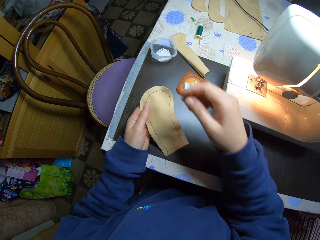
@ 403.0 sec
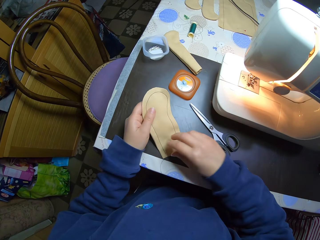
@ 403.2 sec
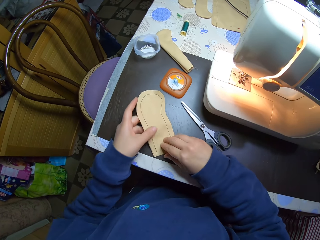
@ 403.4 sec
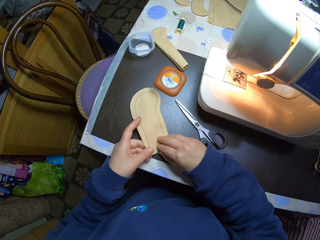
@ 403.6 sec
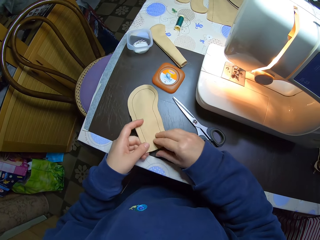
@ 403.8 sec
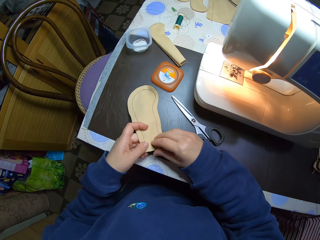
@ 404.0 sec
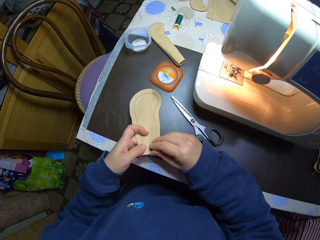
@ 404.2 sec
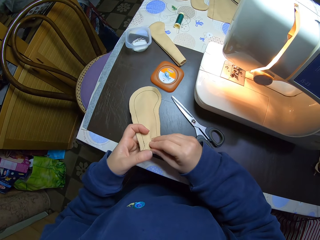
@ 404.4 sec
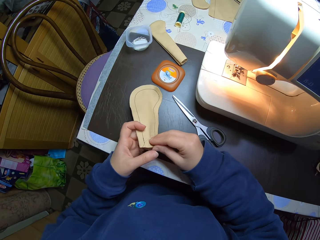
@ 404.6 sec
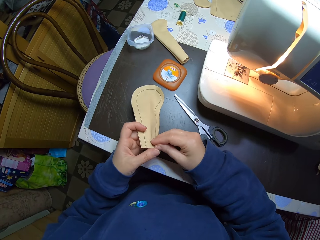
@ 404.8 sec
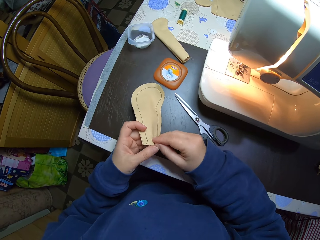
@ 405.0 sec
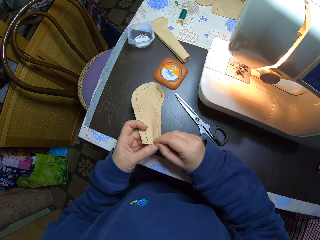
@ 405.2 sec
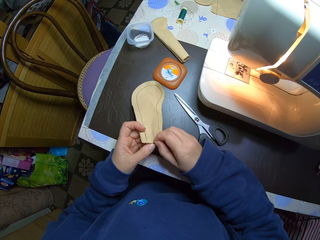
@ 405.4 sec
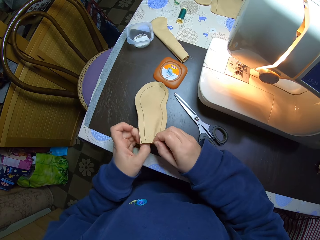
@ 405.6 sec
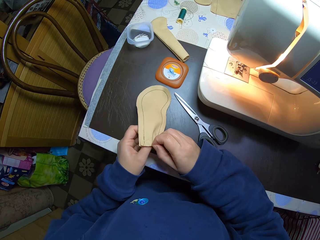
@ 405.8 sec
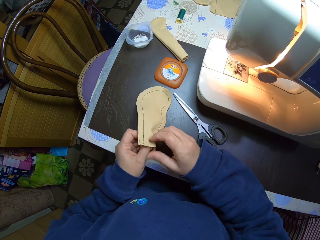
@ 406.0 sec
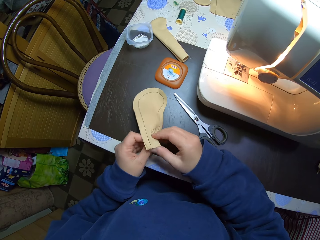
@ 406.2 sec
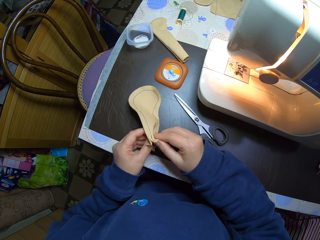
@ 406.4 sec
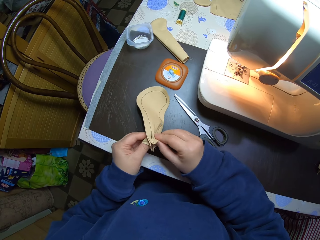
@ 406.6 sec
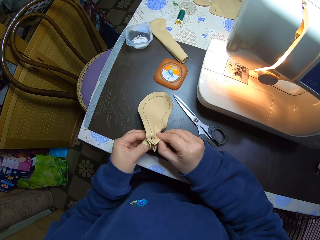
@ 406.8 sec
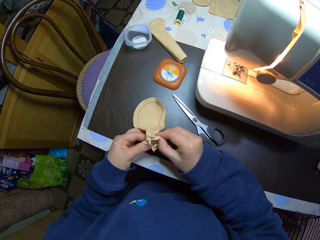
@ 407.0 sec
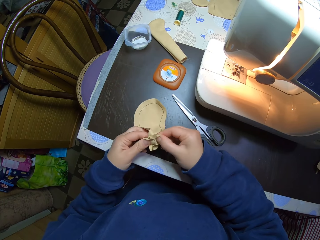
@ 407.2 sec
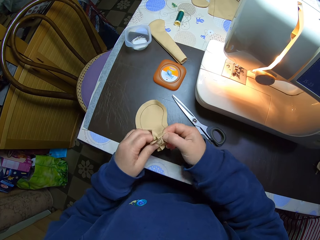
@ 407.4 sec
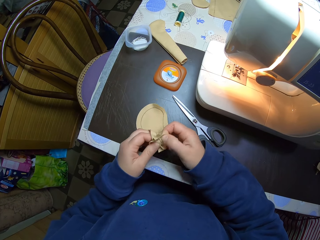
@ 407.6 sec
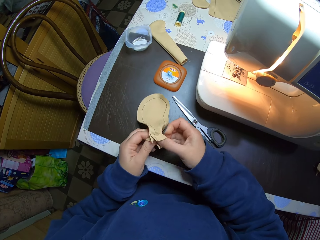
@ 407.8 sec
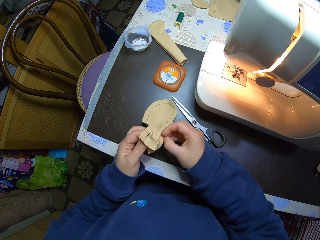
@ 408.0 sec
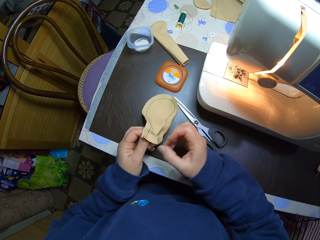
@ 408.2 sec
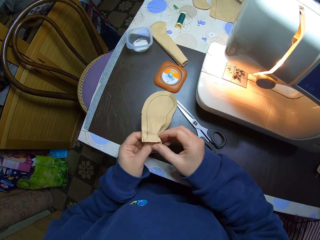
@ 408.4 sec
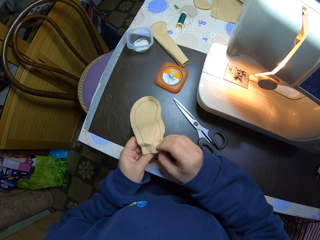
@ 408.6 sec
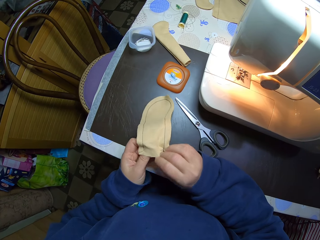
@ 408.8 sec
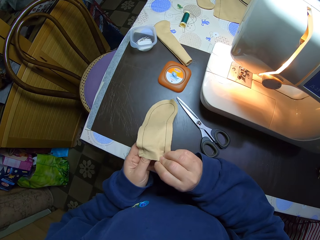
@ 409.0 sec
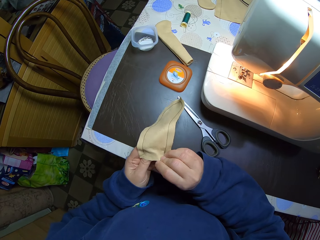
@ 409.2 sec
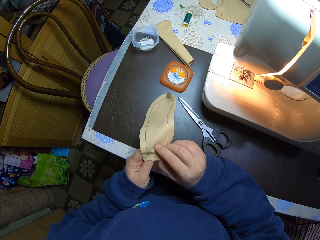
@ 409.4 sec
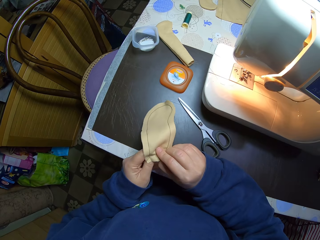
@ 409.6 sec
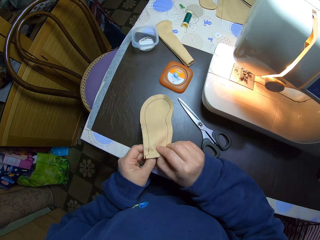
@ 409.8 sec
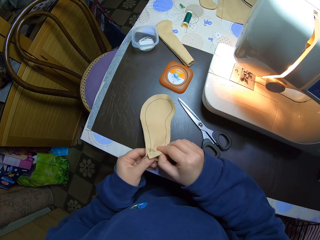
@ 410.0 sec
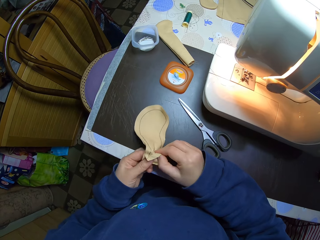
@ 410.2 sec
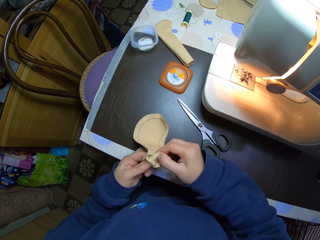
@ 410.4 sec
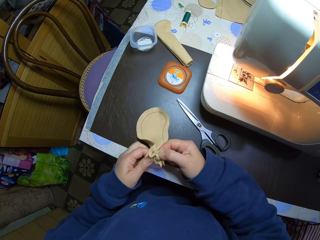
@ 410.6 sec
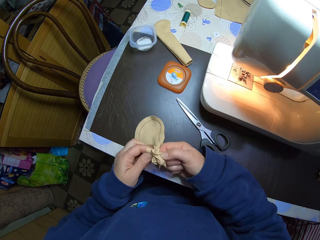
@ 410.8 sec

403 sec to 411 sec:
The camera wearer turns the stitched fabric inside out with her hands. She places the fabric on the table.

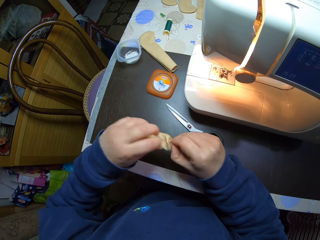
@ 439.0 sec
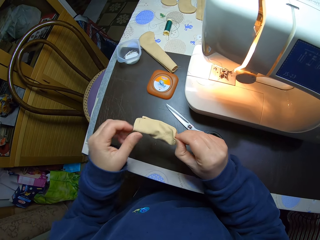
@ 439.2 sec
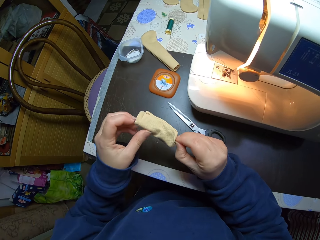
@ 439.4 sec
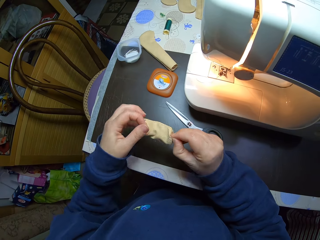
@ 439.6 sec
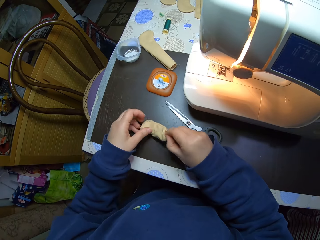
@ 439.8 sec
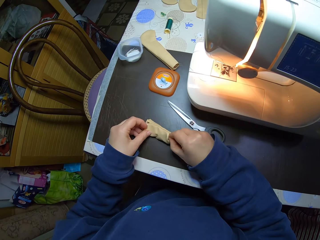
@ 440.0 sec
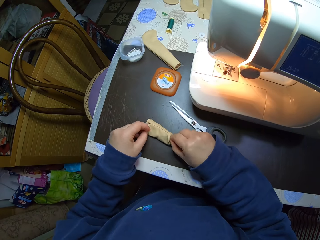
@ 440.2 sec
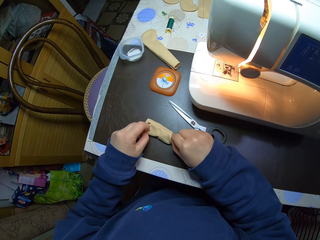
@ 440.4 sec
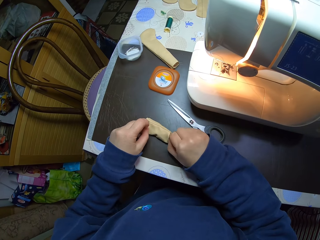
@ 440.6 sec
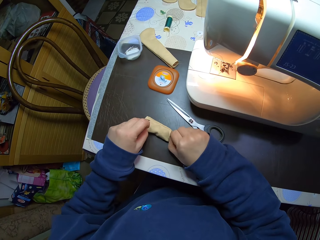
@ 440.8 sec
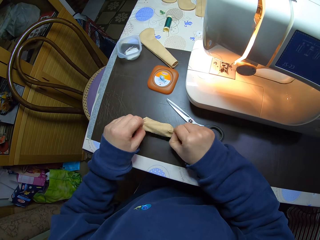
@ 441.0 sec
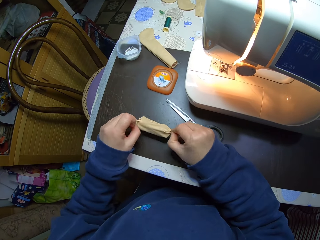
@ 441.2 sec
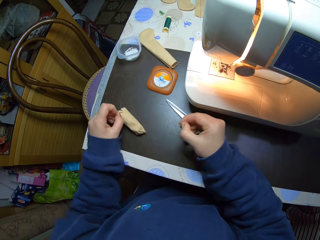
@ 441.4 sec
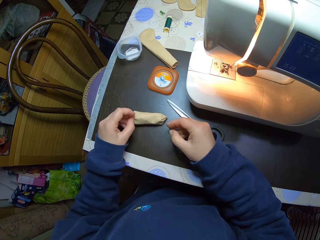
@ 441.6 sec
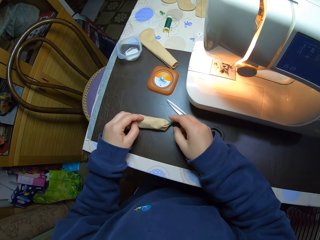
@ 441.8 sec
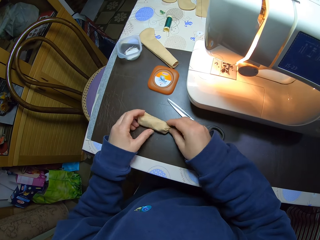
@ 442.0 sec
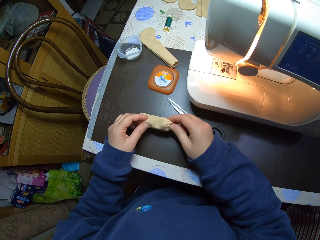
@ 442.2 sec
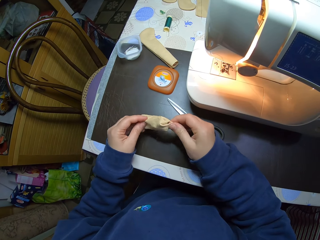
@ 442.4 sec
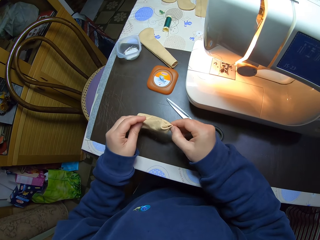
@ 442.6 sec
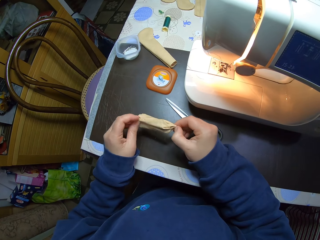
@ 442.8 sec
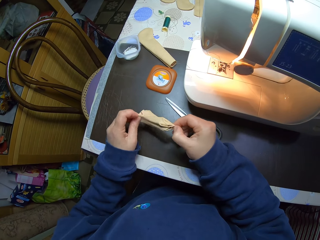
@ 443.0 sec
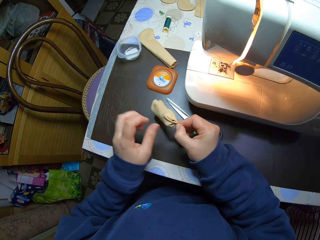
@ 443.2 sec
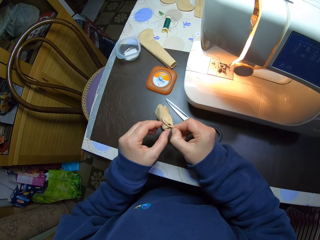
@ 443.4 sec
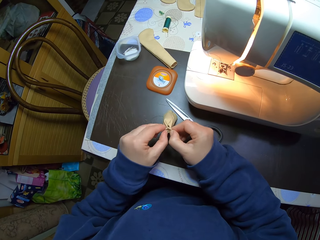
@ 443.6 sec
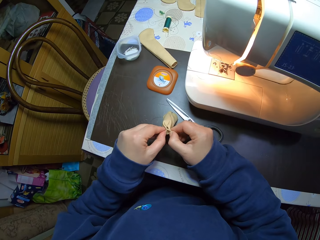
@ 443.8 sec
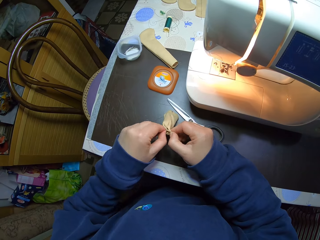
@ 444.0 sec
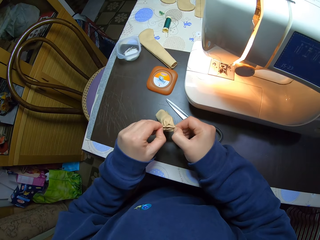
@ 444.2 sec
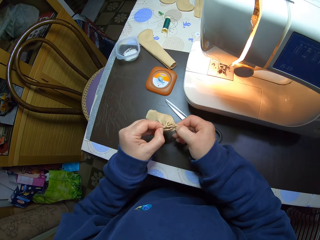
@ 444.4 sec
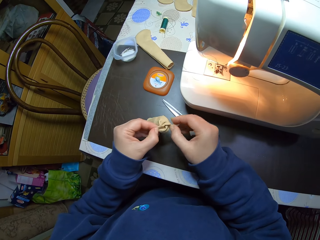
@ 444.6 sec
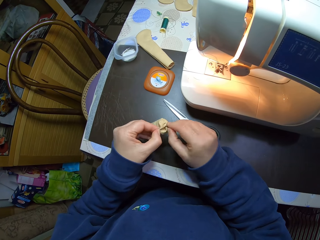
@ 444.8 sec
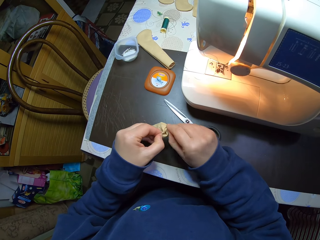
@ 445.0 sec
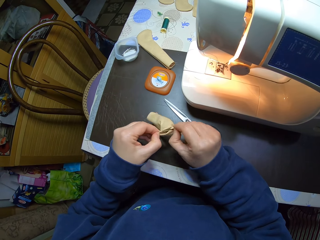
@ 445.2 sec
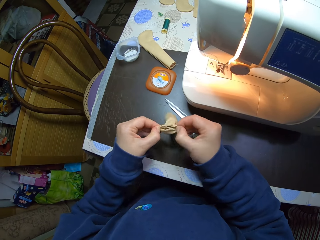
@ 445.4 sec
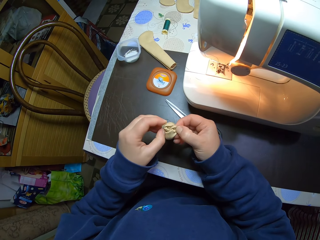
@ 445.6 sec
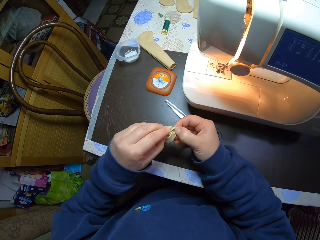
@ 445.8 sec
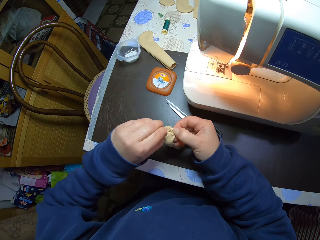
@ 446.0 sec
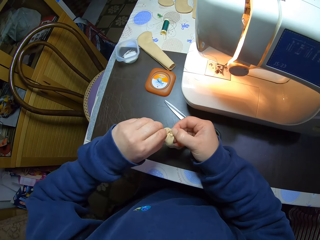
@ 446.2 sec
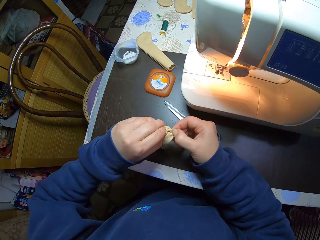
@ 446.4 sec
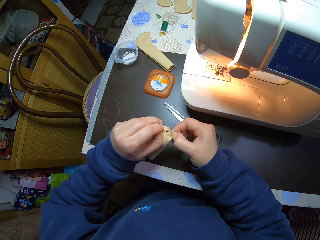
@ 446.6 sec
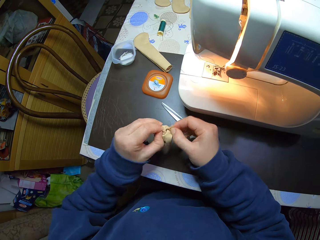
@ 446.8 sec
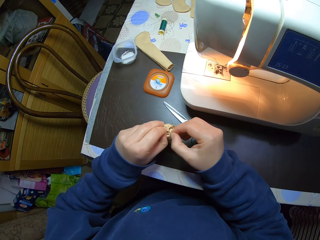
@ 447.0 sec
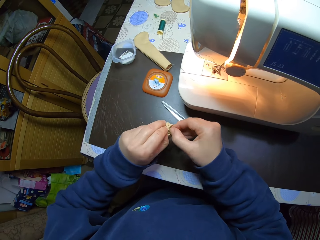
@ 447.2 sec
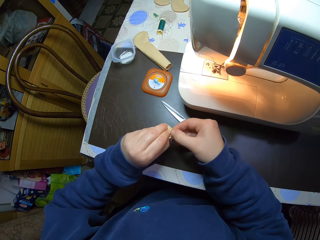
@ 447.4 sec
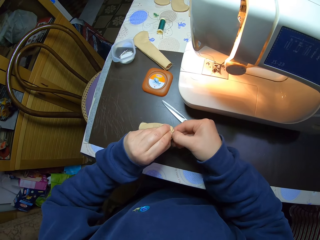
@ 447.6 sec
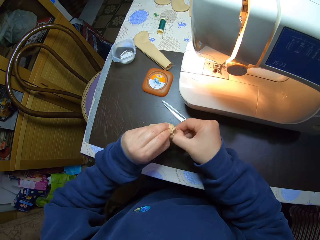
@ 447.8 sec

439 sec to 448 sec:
The camera wearer places the stitched fabric on the table. They lift the fabric.

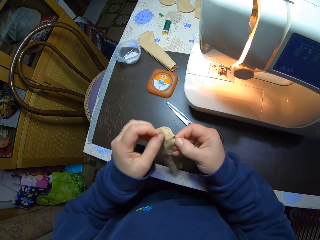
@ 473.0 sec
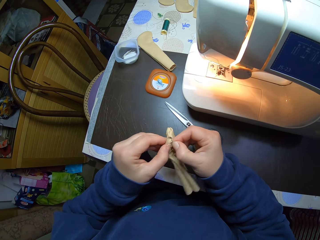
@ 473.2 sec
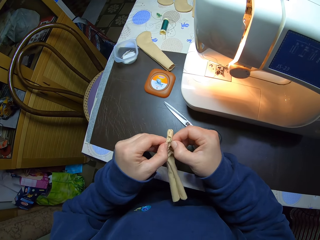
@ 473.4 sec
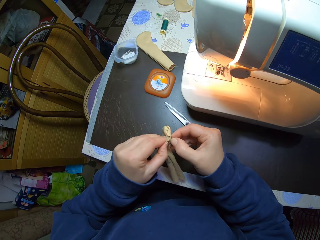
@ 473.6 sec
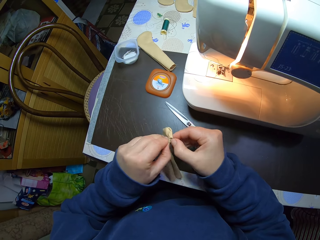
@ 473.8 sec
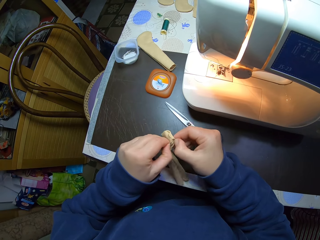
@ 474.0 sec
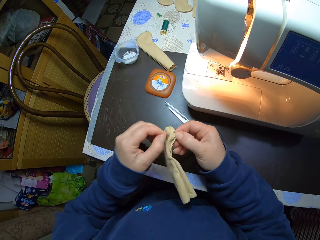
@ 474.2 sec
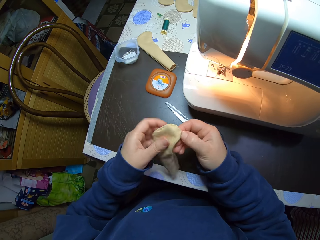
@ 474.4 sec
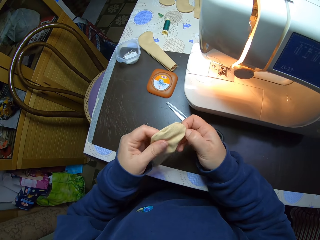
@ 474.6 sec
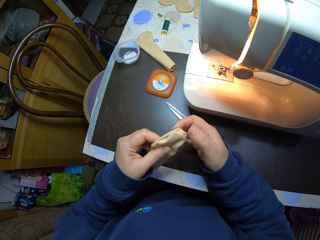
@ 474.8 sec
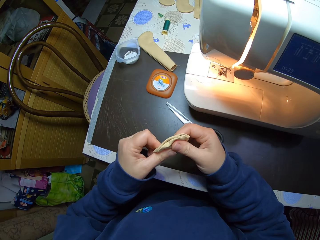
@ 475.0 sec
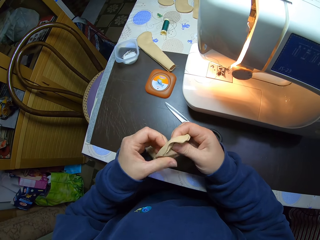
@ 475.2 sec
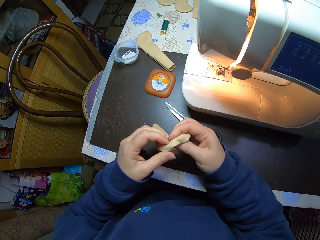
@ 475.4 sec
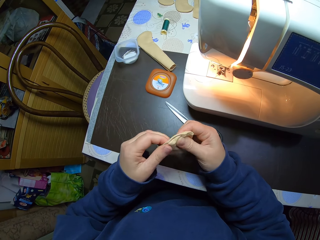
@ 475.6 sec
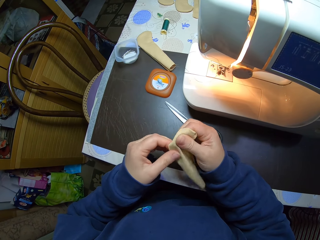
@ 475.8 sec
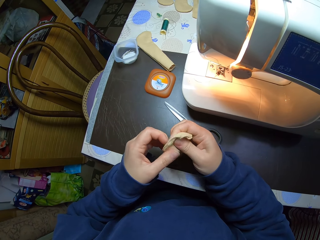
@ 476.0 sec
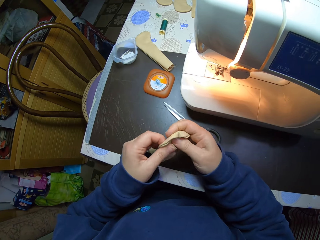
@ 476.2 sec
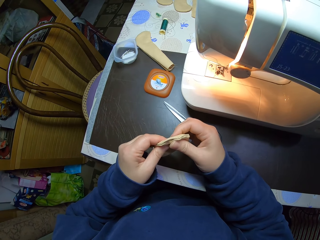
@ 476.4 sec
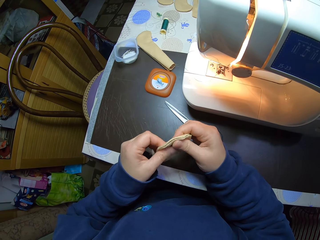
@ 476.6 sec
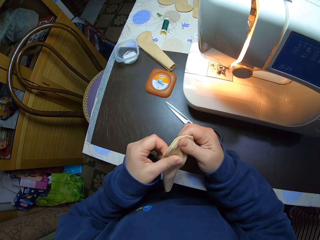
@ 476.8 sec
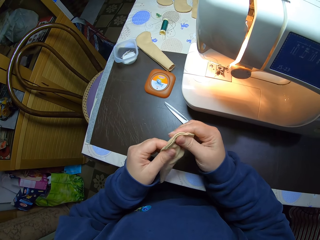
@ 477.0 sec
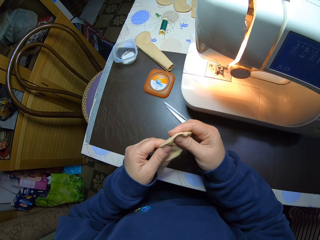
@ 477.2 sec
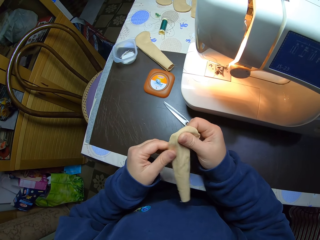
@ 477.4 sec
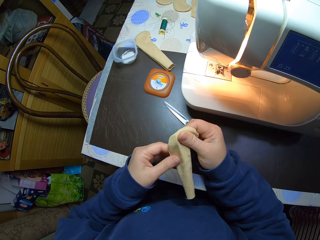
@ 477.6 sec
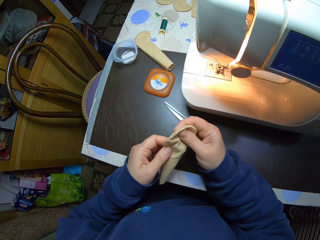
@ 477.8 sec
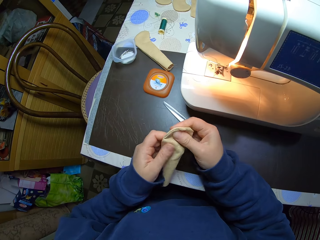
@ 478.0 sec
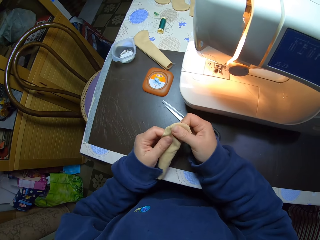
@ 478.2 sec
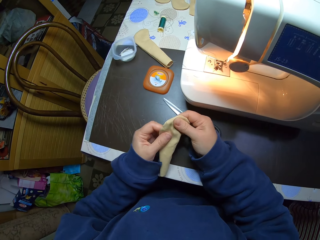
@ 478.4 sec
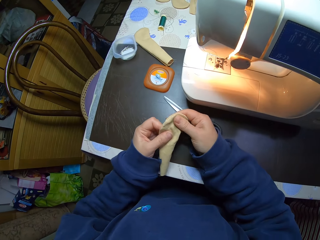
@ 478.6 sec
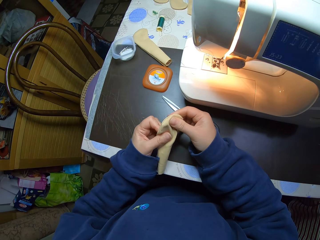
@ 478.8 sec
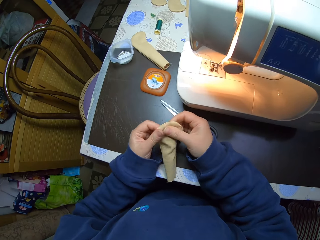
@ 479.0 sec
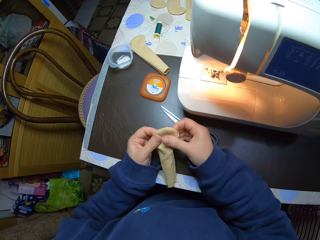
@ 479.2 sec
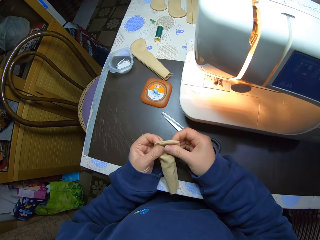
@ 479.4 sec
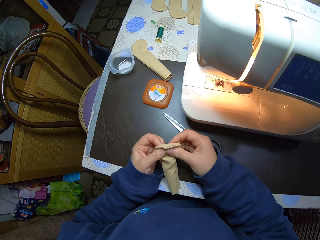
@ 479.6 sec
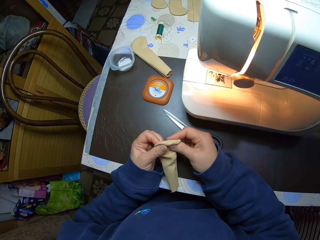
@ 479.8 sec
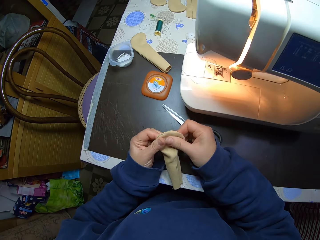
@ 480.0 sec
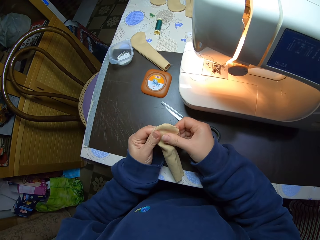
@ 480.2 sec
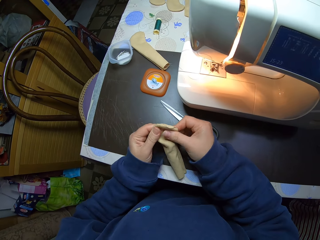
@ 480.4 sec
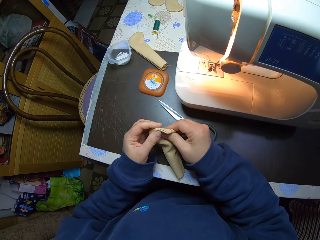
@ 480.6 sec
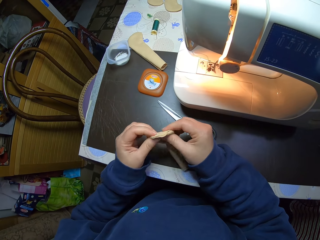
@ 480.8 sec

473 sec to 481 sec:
The camera wearer rubs the fabric with her hands. She aligns the fabric.
